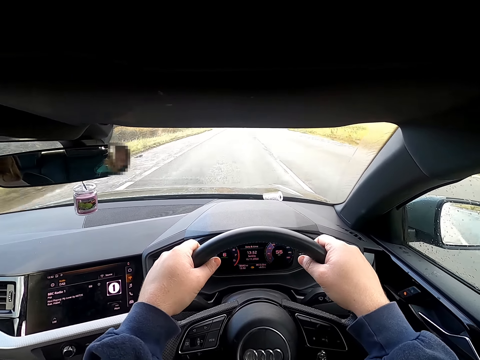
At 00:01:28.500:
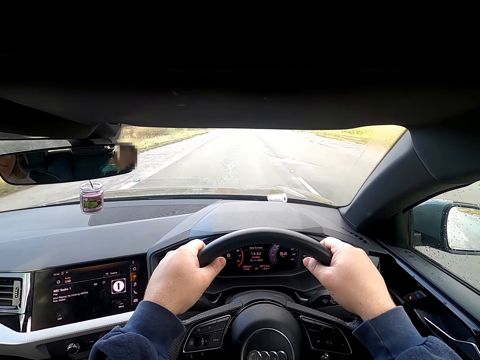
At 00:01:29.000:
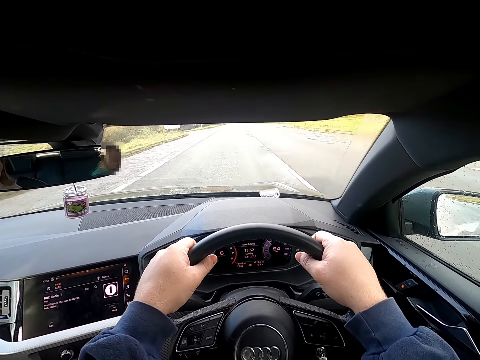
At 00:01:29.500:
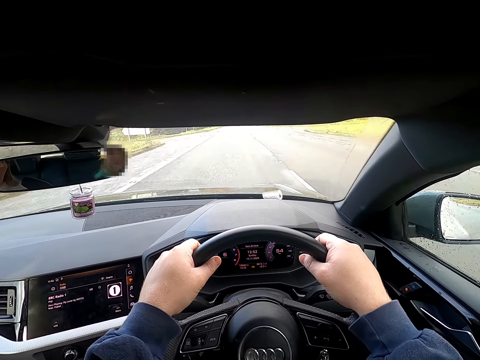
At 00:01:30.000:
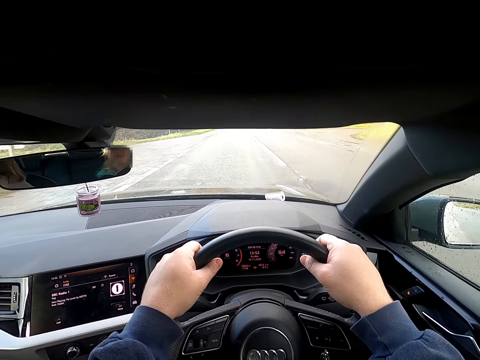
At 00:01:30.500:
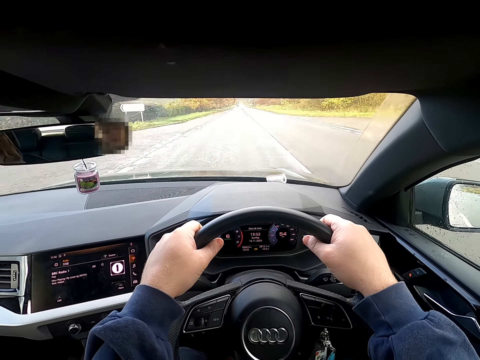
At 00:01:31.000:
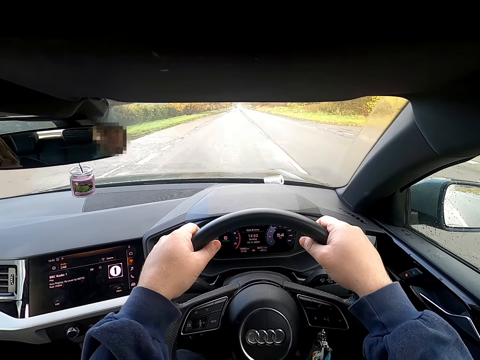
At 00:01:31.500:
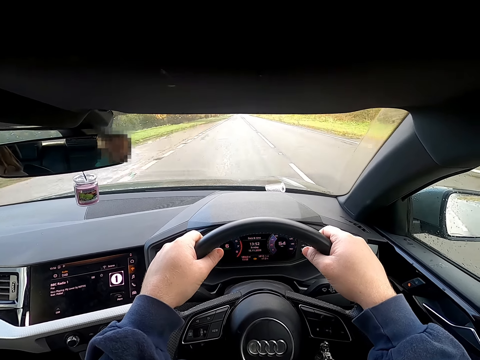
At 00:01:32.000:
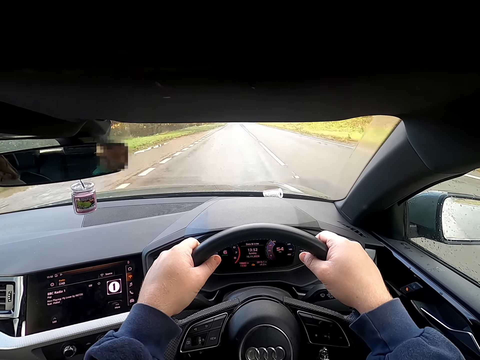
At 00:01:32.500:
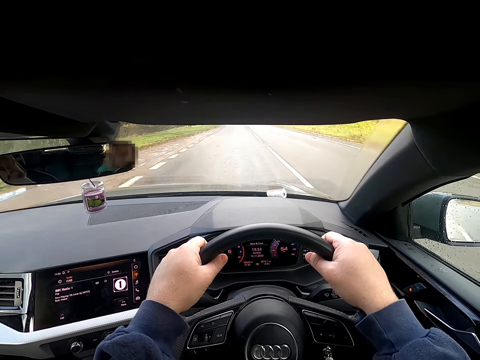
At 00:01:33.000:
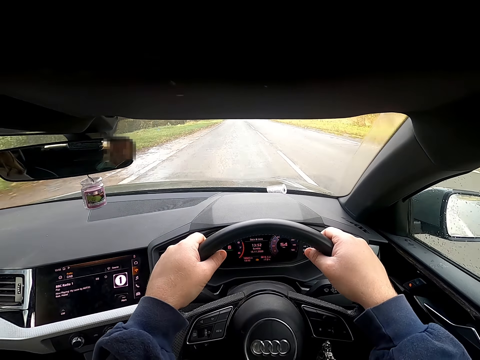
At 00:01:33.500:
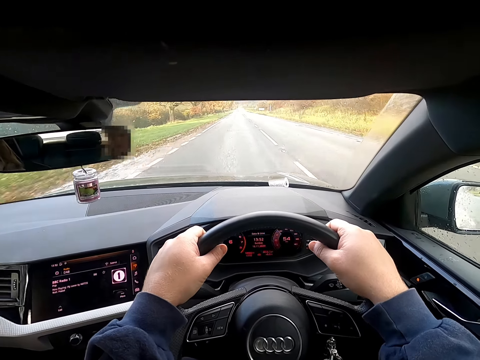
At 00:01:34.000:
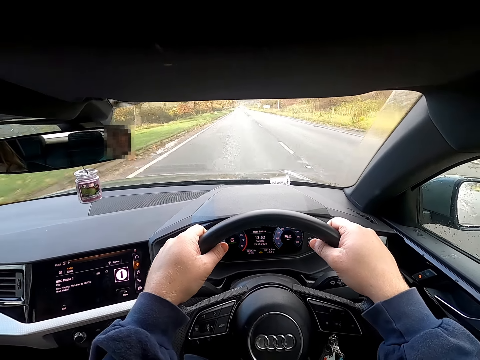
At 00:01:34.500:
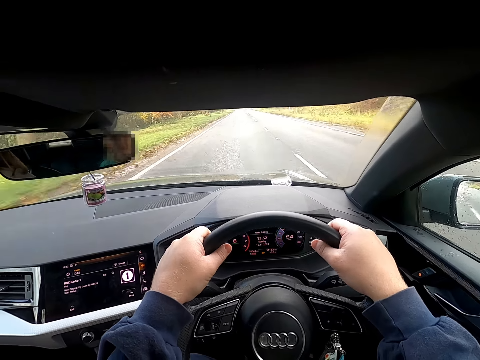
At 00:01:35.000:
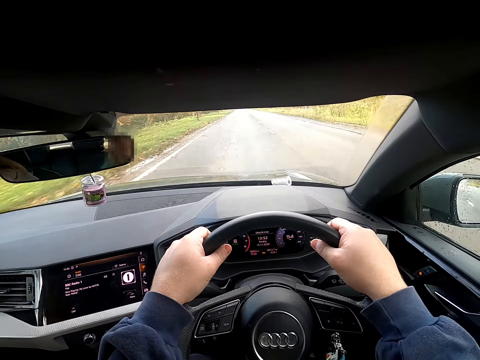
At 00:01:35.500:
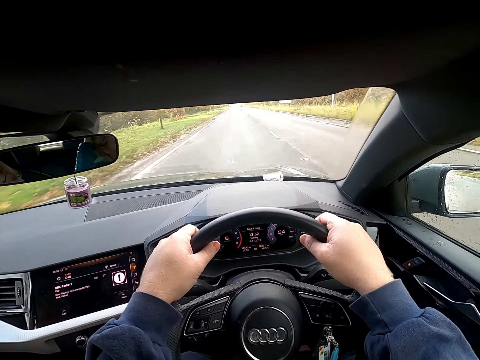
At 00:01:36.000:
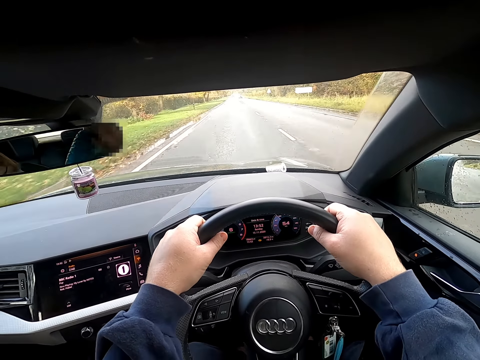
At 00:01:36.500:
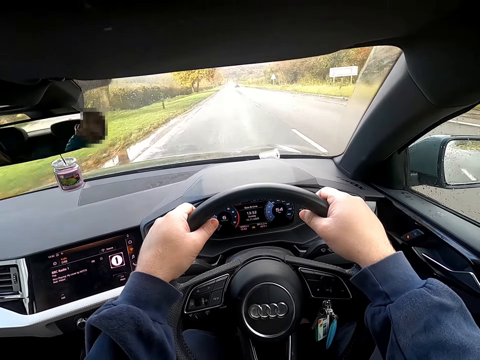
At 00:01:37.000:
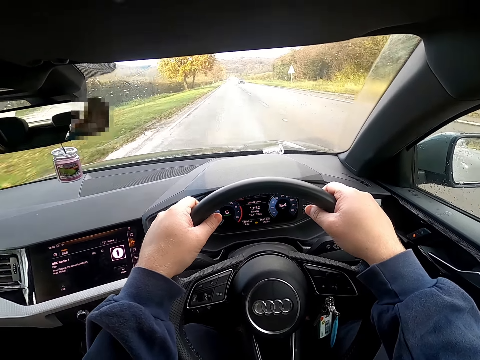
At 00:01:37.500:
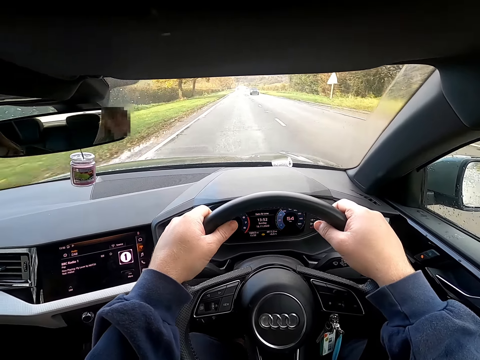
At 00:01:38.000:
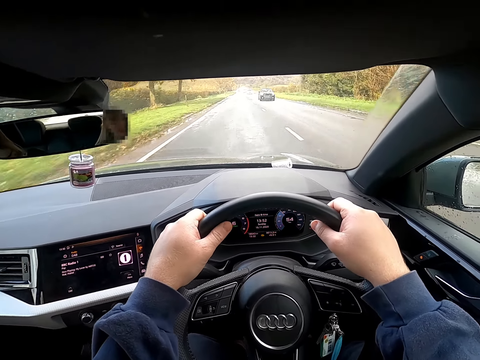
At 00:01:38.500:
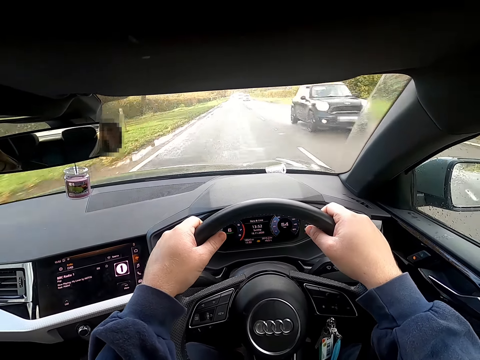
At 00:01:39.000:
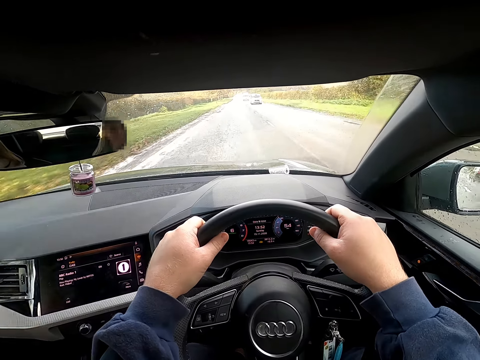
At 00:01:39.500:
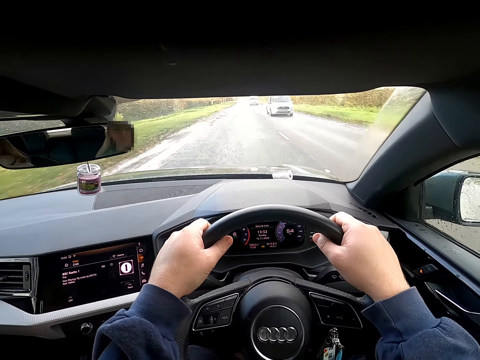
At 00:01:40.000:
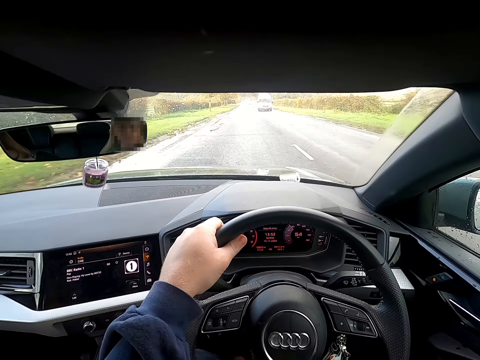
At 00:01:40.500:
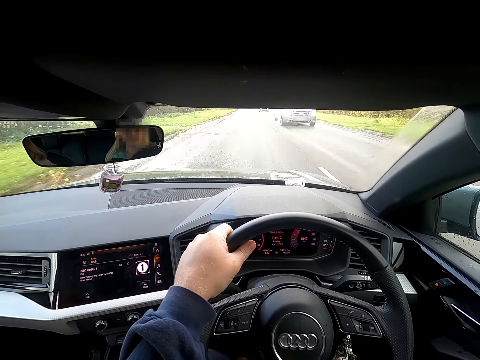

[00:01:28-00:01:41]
The woman interacts with another woman in the car. The first woman touches her hair with her right hand in the car.

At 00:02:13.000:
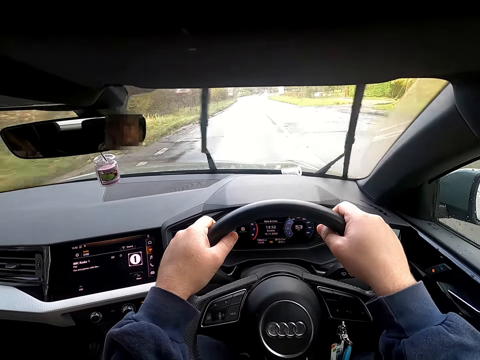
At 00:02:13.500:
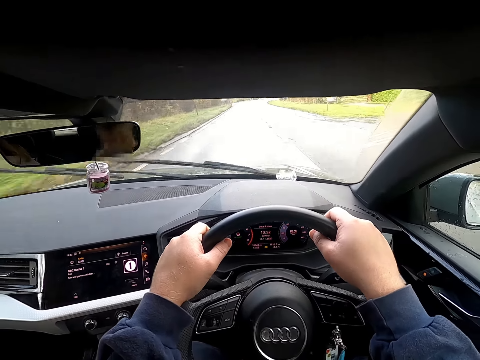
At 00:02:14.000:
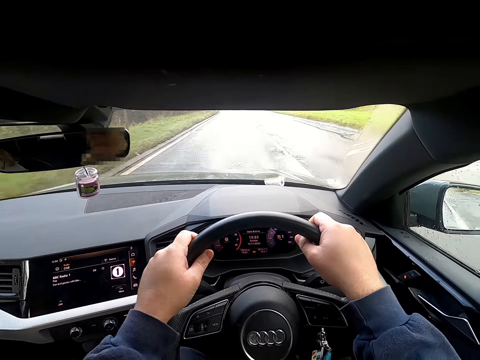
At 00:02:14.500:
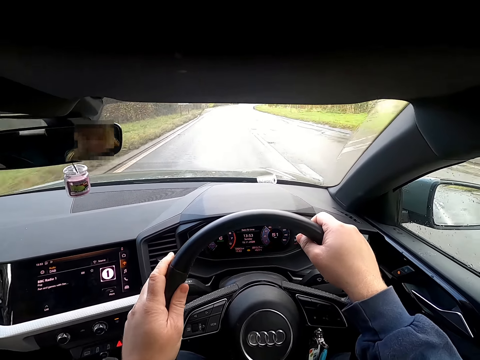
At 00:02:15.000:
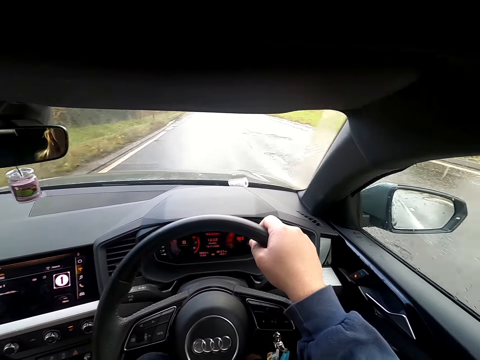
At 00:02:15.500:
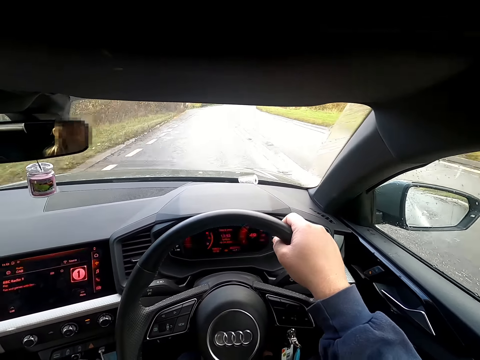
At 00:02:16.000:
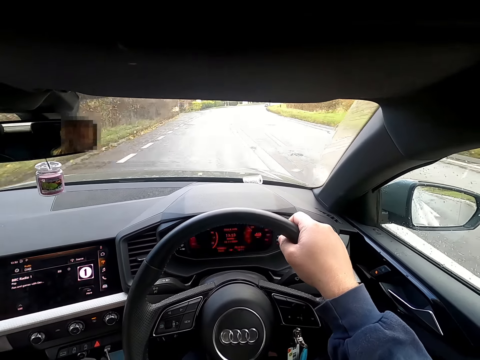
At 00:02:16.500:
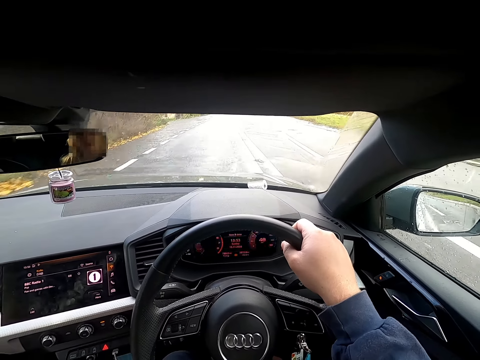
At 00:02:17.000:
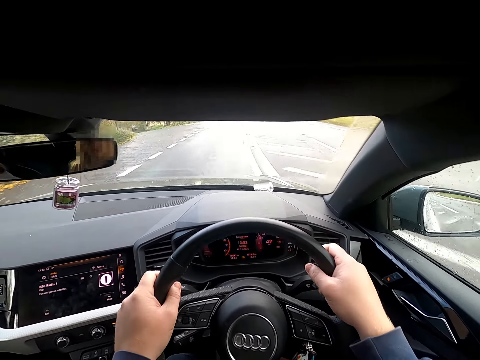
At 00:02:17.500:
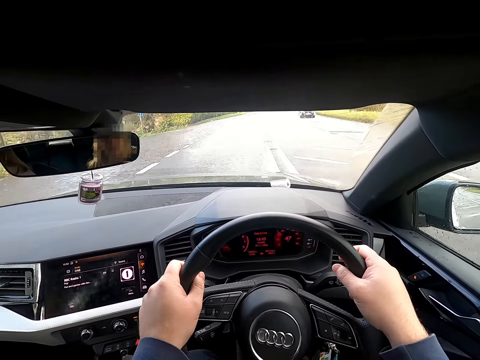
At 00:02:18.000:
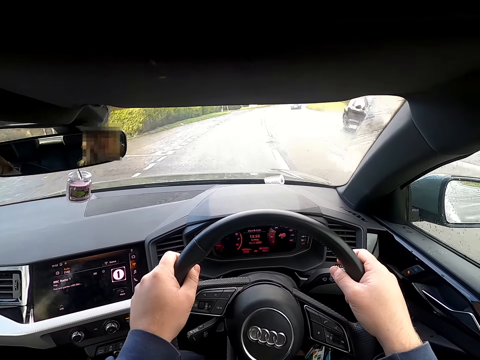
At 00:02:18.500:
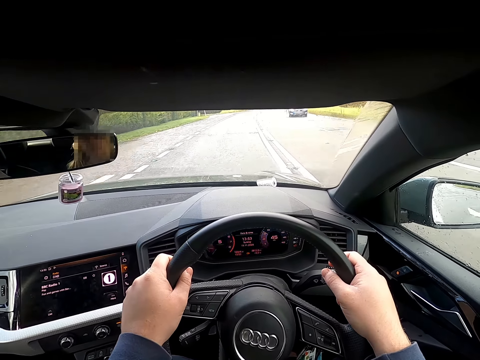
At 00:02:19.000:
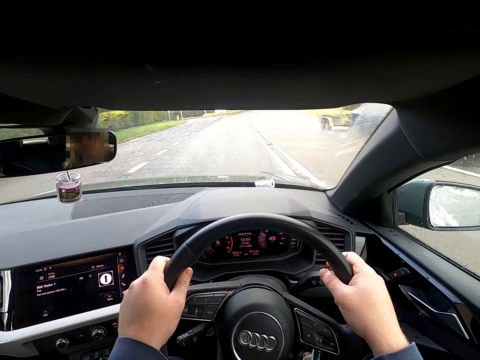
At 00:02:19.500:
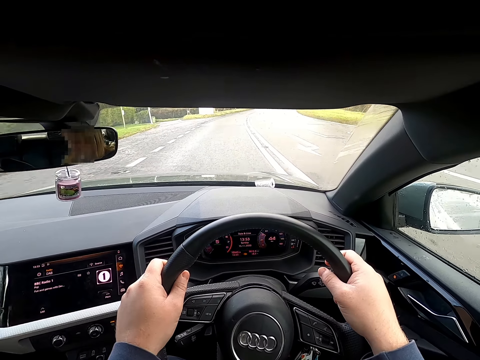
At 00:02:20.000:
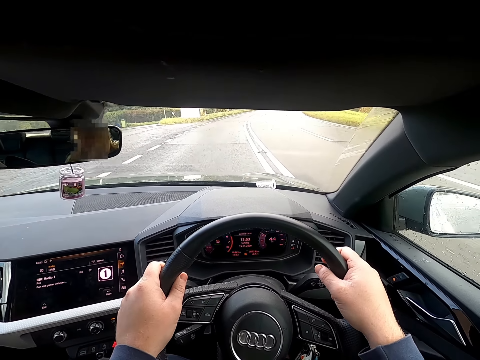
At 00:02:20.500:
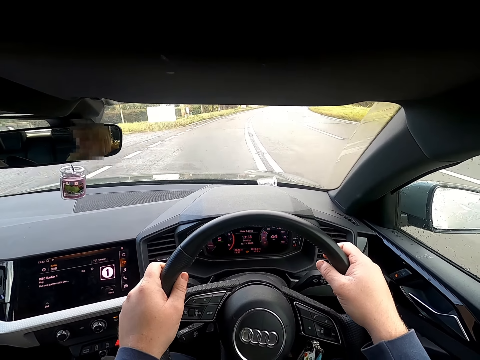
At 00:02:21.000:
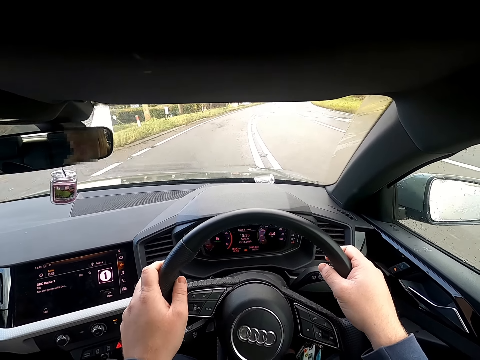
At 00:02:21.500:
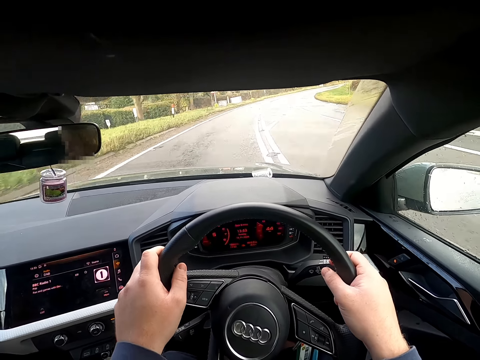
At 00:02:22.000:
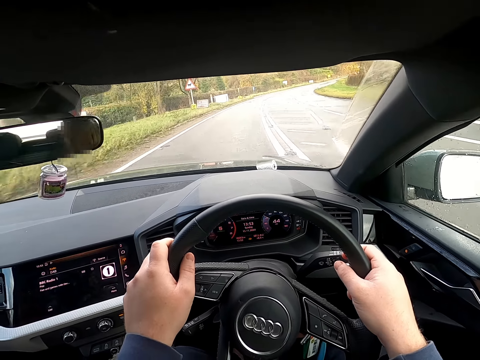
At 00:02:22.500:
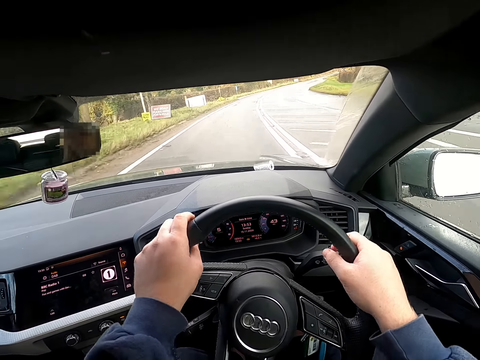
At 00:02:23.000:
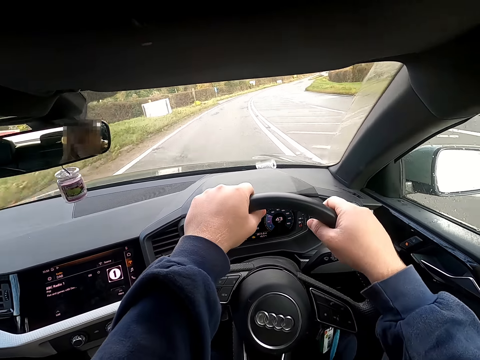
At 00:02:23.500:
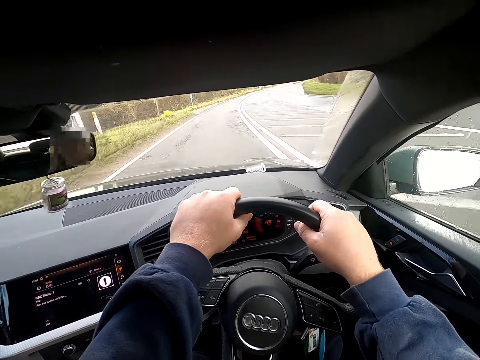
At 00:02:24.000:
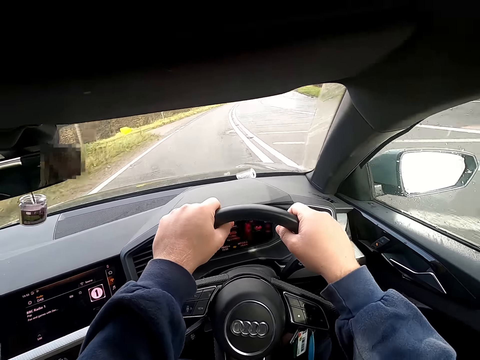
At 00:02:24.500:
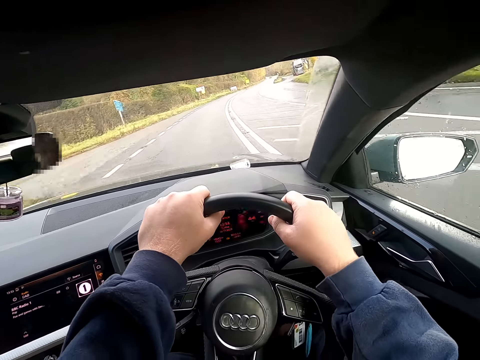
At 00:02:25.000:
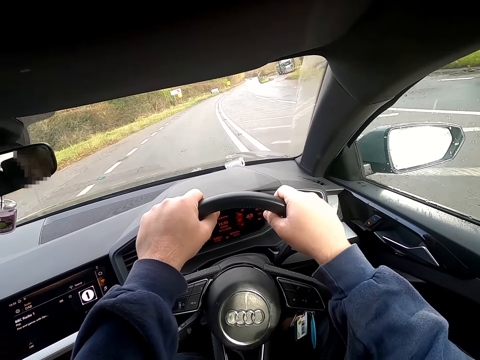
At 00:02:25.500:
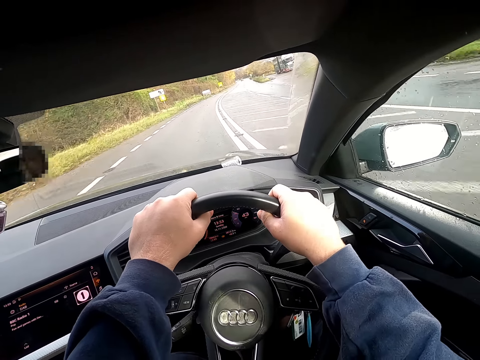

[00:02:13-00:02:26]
The camera wearer interacts with the woman in the car. The woman interacts with another woman in the car.
